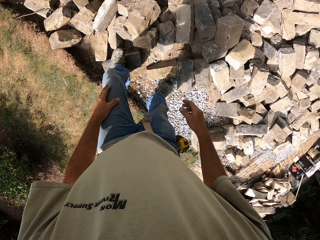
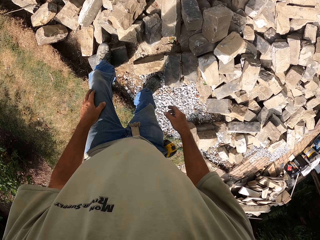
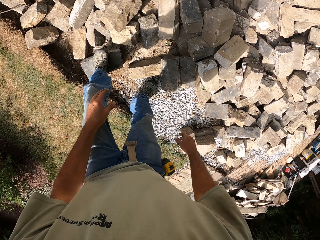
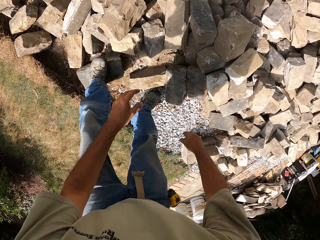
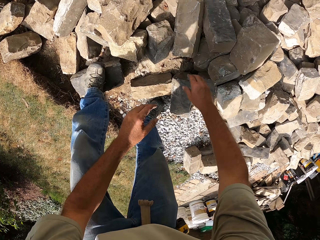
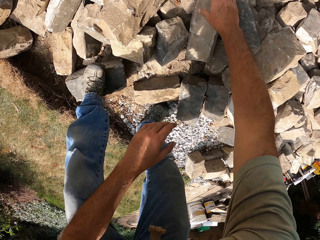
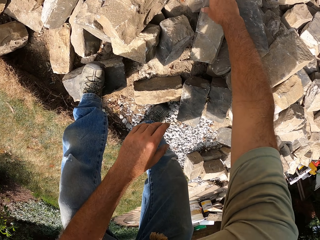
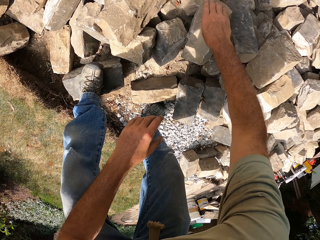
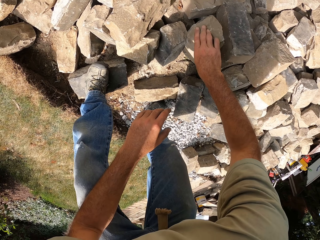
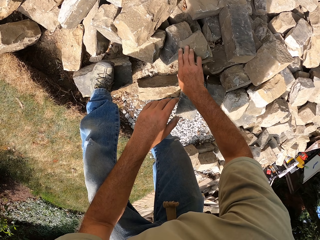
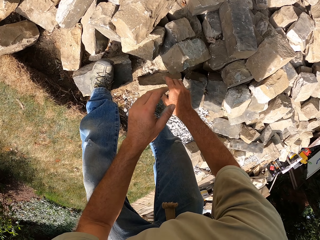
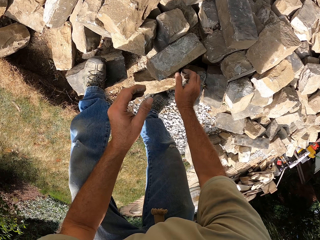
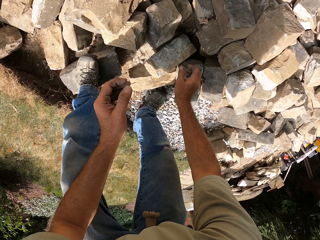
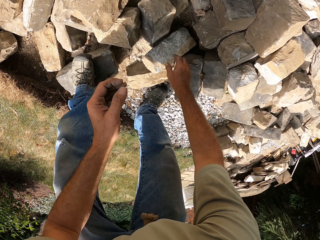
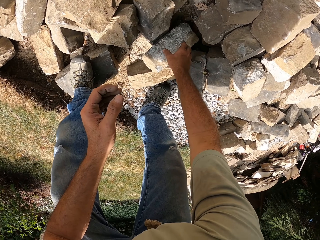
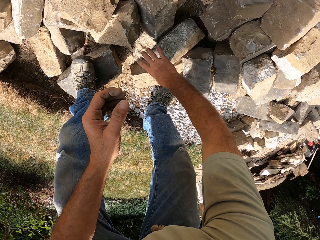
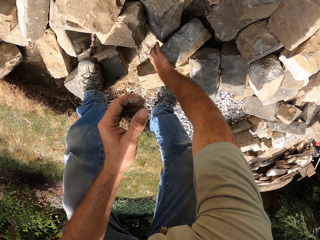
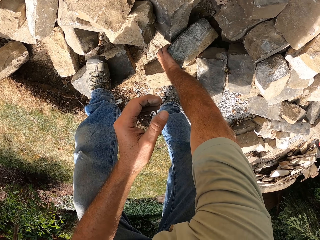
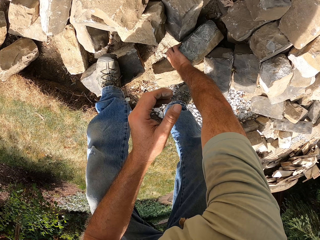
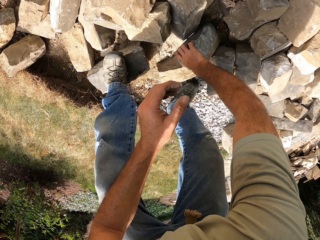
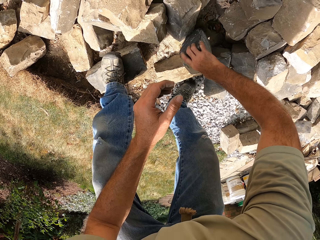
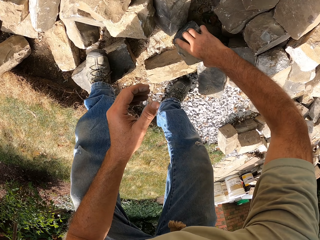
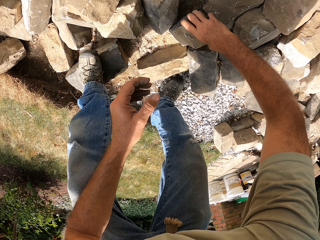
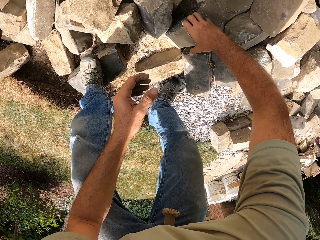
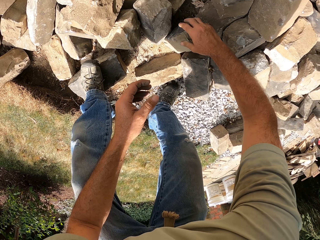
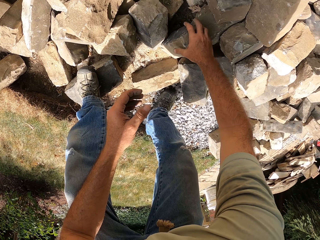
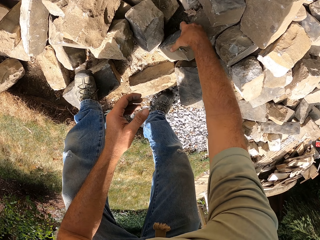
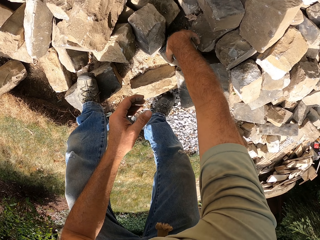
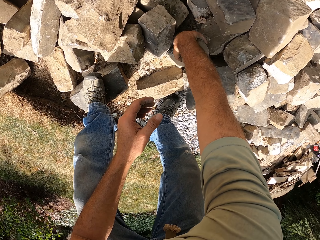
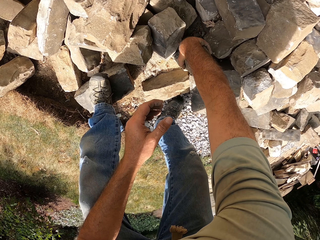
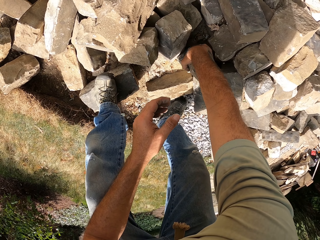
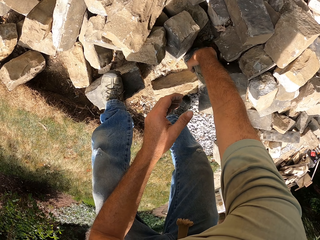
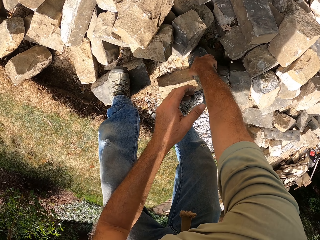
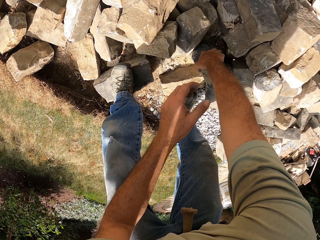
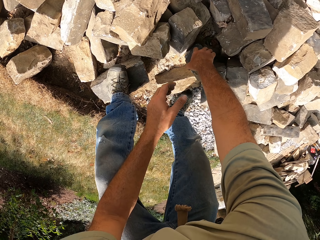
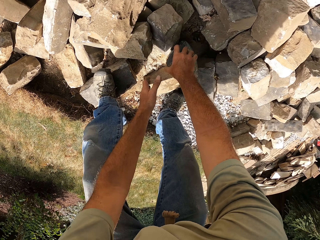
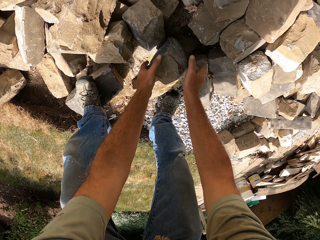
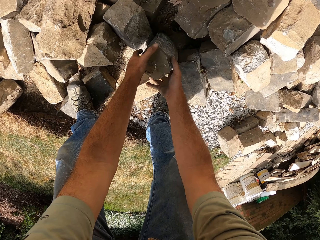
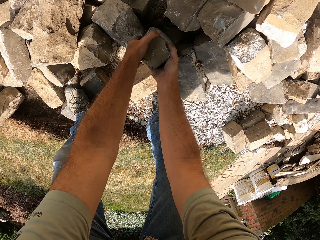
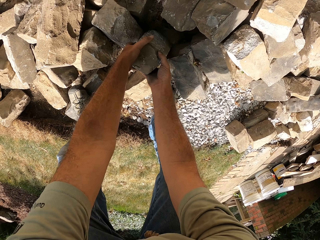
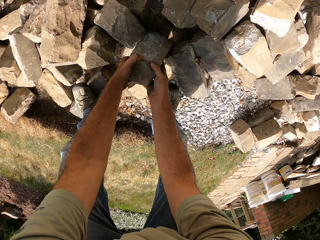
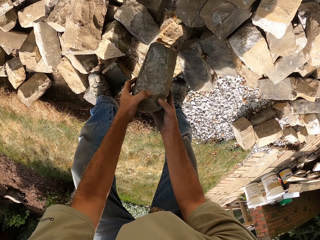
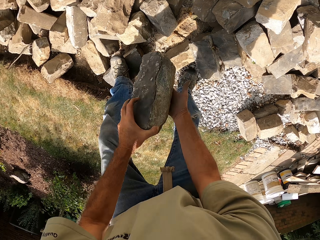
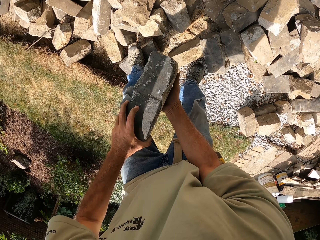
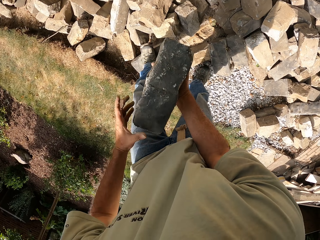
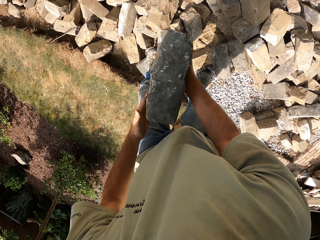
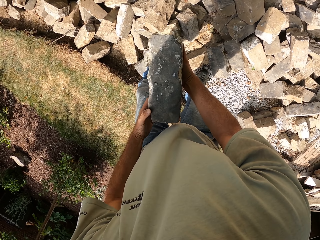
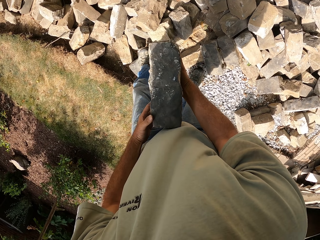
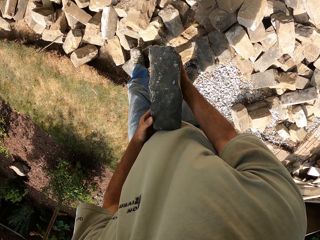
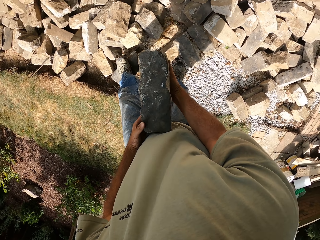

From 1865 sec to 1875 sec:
The camera wearer moves the brick or stone. They pick up the brick. They pick up the stone.

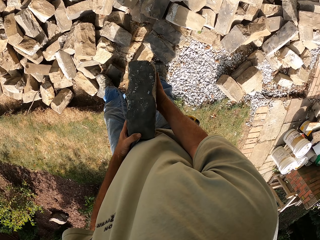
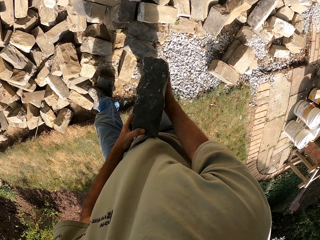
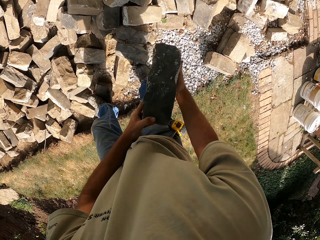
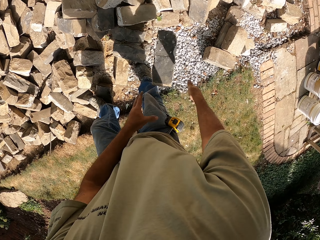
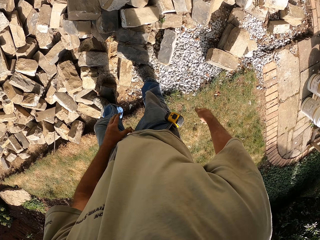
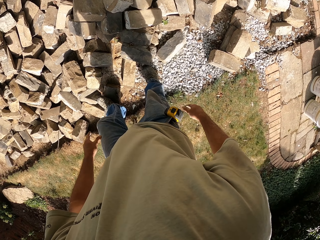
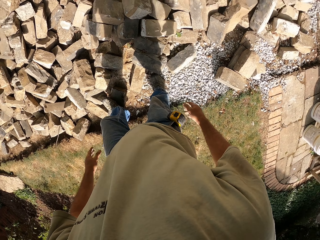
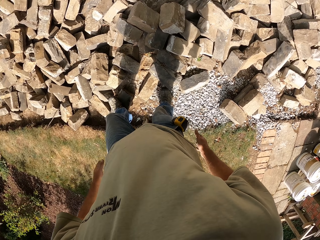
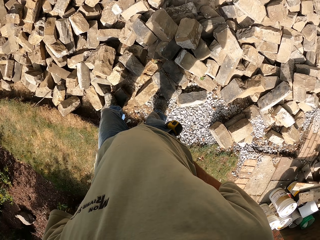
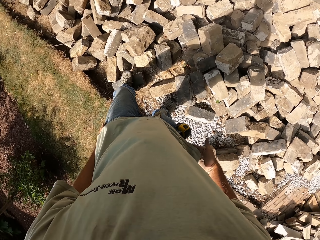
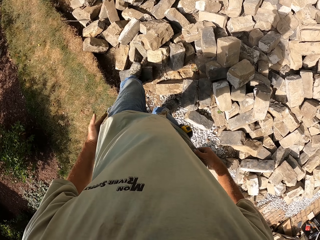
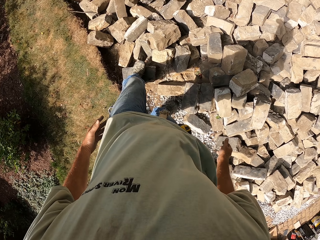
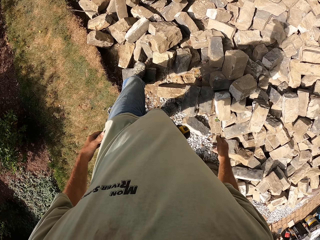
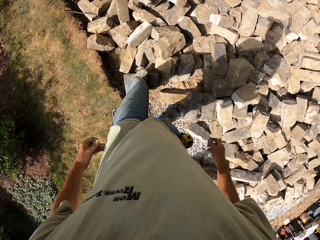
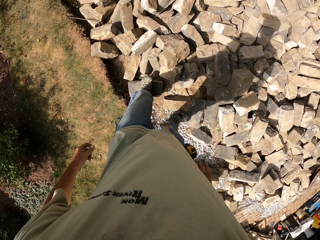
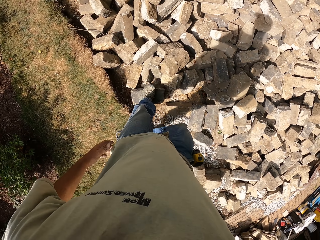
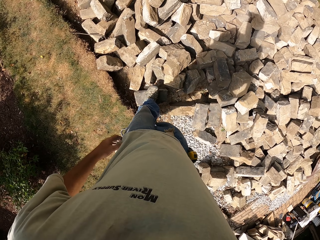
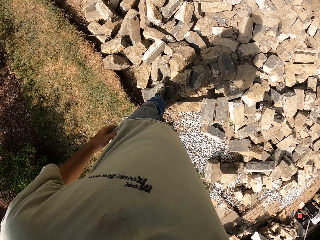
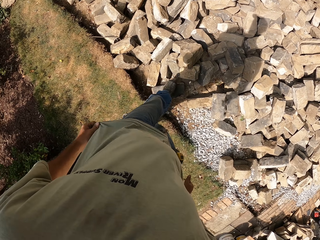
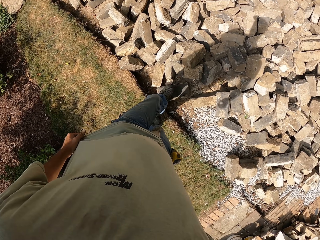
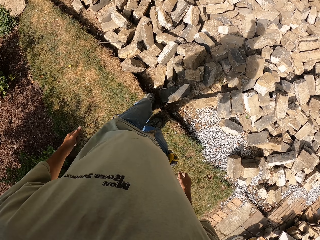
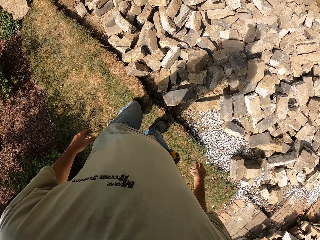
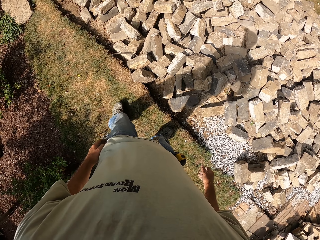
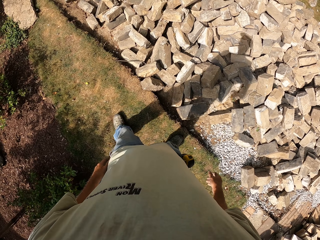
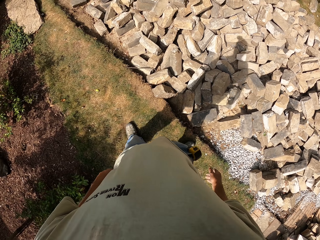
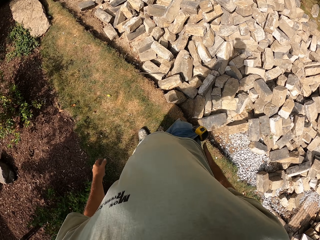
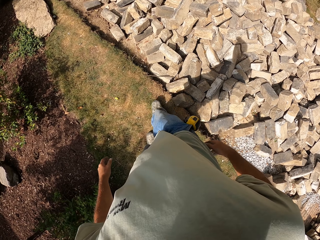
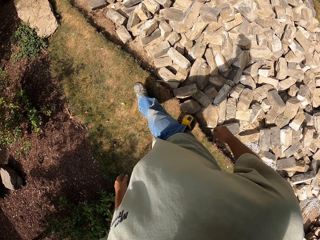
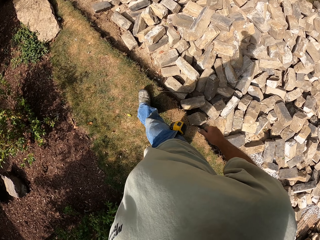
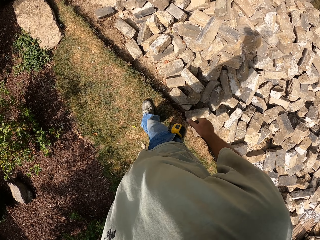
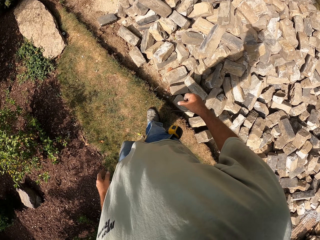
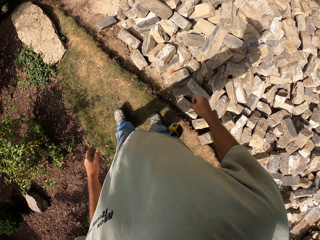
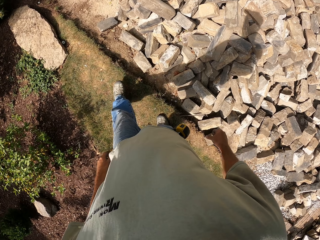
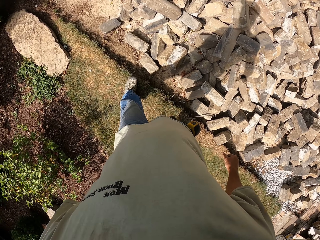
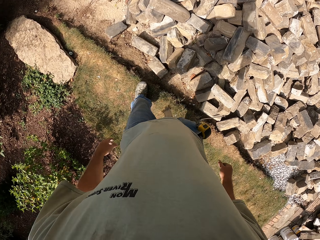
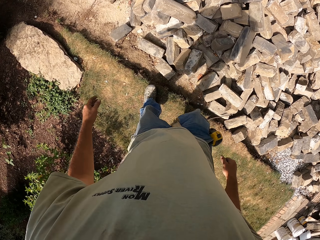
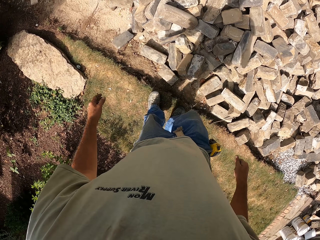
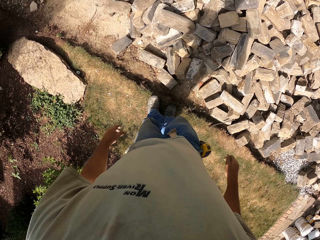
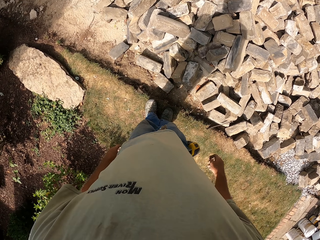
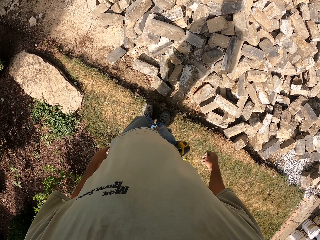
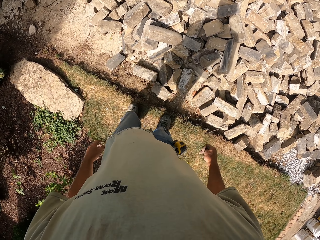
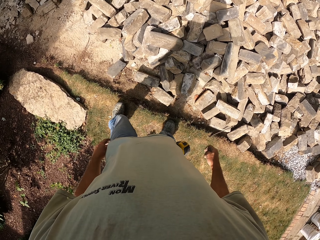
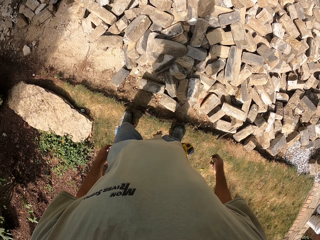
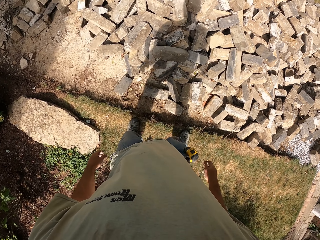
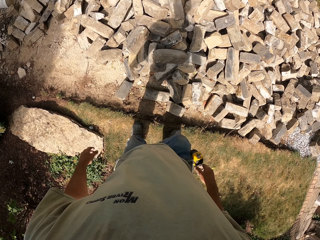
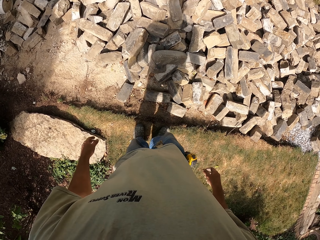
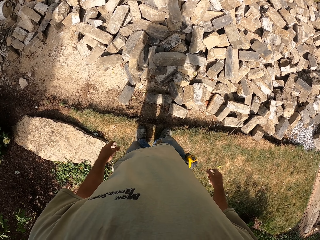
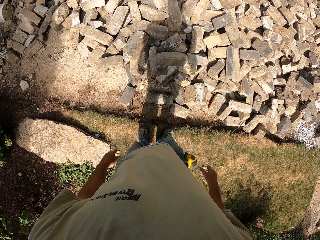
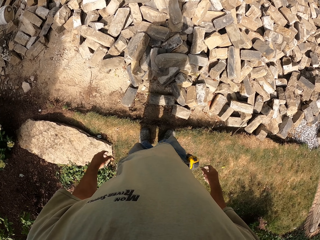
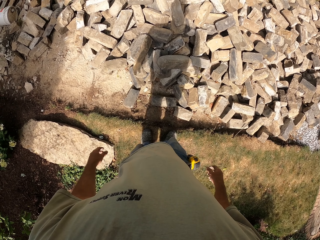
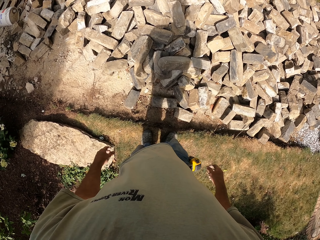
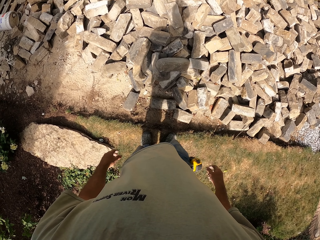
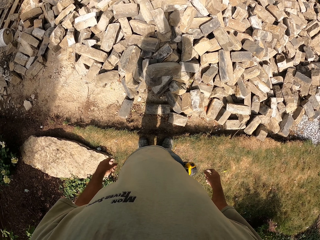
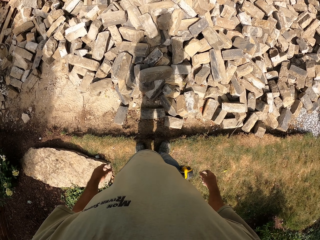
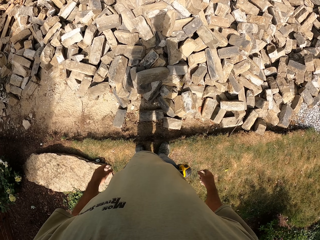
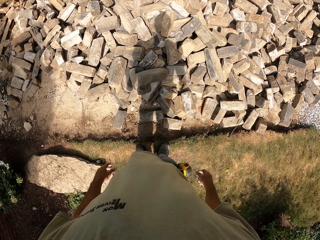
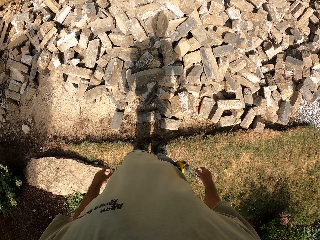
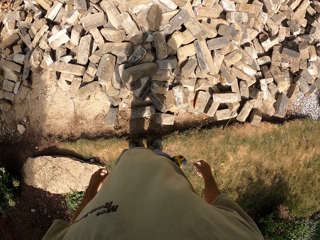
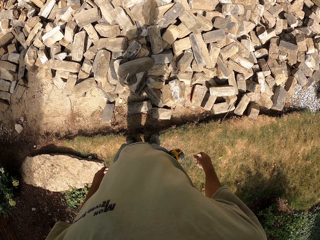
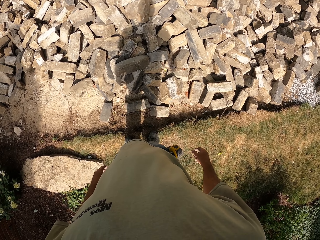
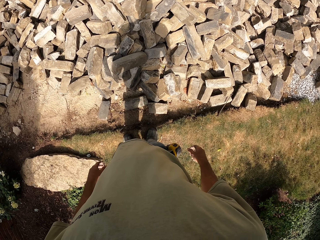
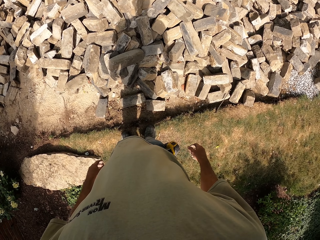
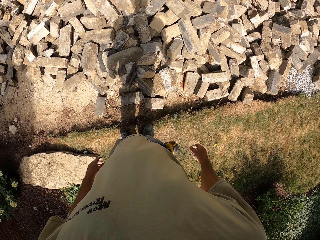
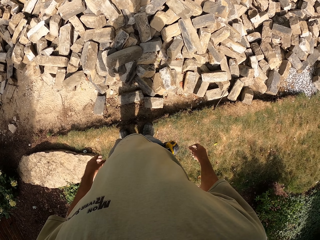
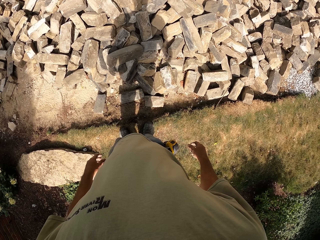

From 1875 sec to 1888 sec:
The camera wearer drops the brick on the ground. They turn around the field. They walk around the field.
